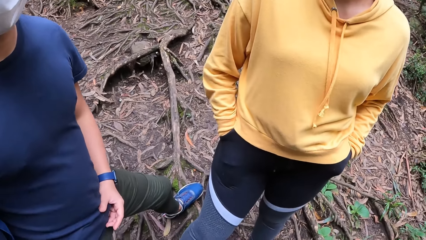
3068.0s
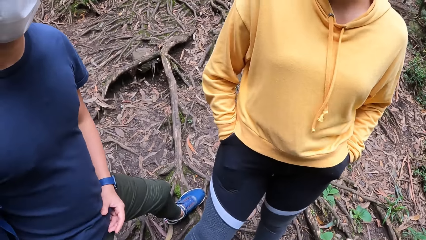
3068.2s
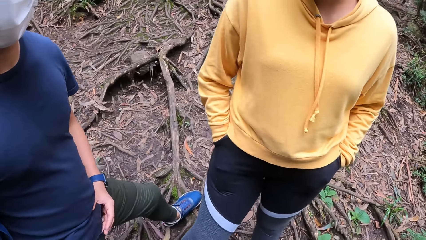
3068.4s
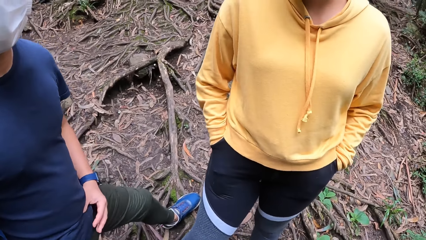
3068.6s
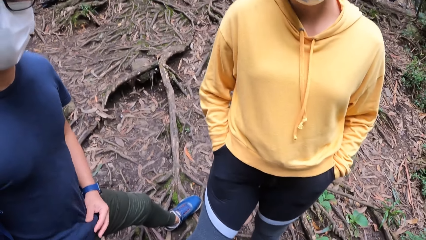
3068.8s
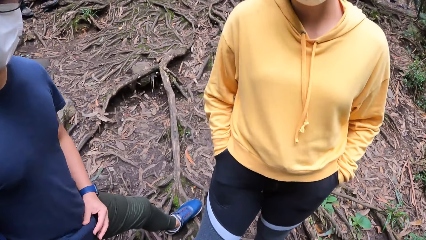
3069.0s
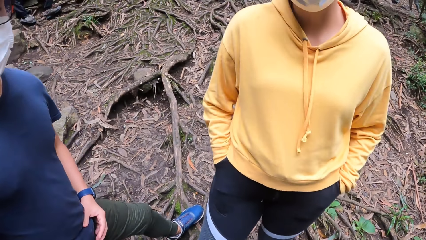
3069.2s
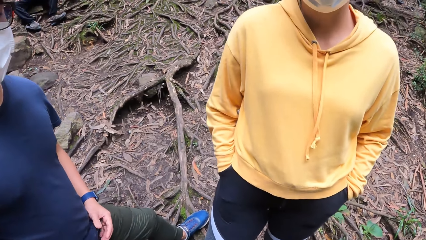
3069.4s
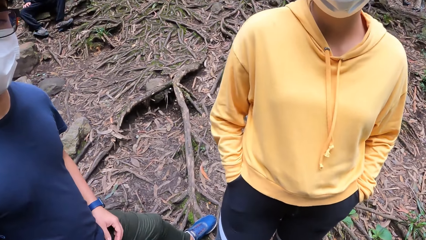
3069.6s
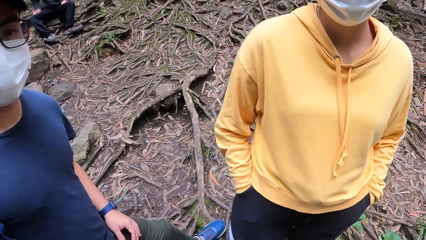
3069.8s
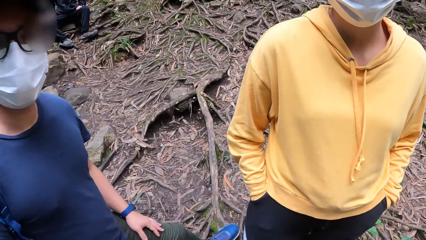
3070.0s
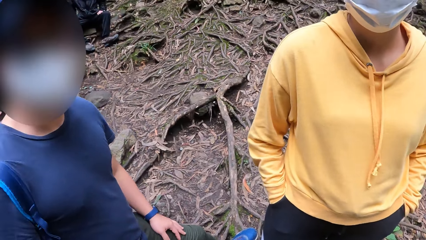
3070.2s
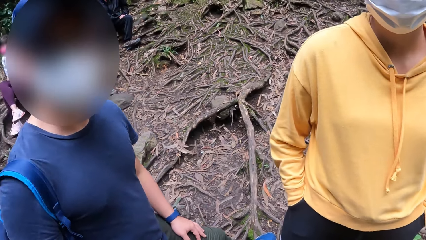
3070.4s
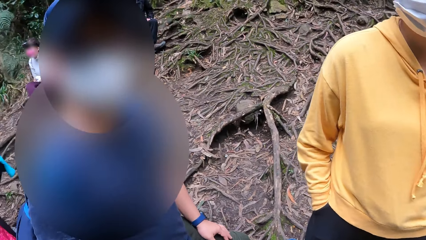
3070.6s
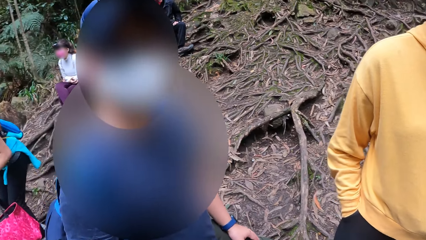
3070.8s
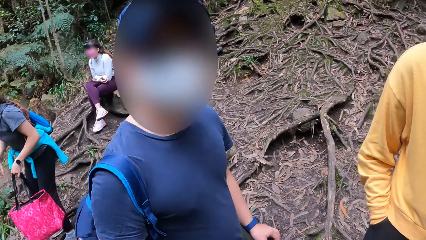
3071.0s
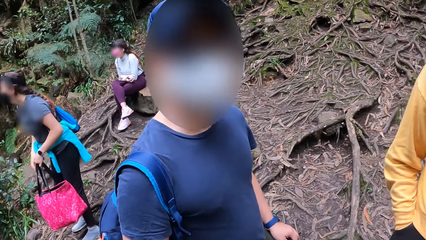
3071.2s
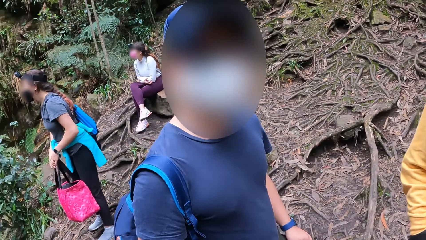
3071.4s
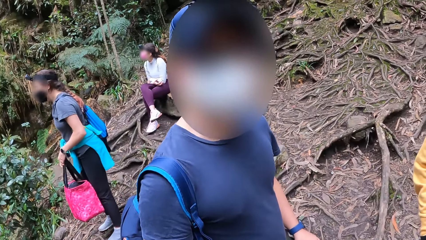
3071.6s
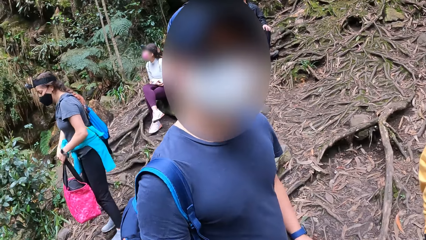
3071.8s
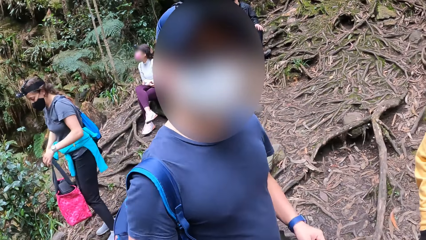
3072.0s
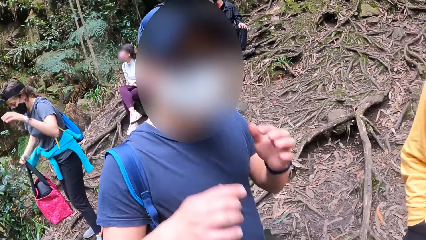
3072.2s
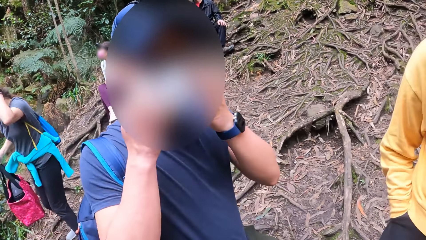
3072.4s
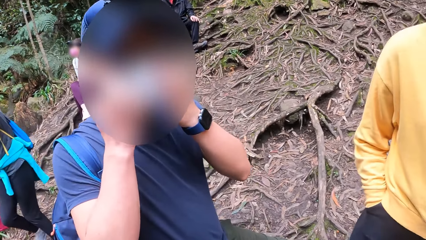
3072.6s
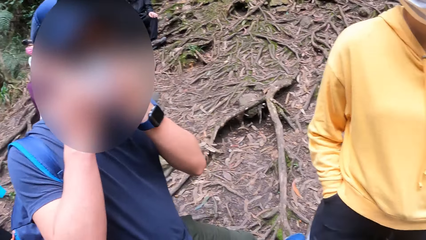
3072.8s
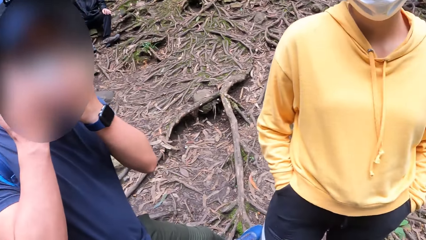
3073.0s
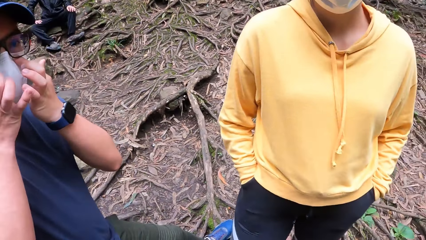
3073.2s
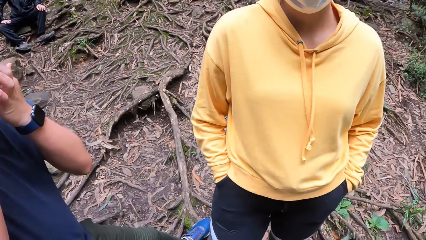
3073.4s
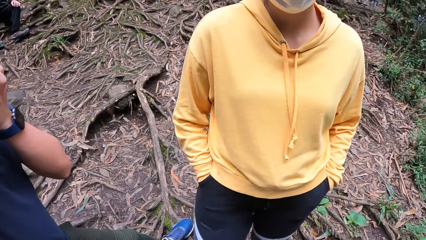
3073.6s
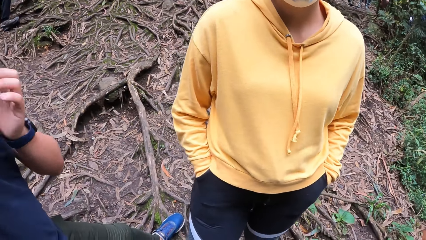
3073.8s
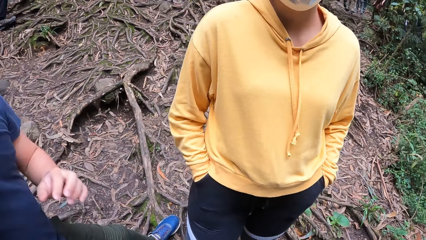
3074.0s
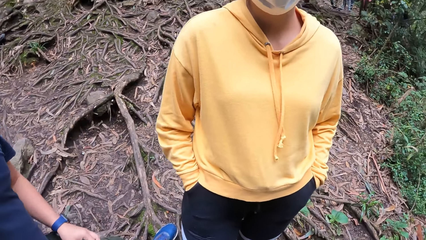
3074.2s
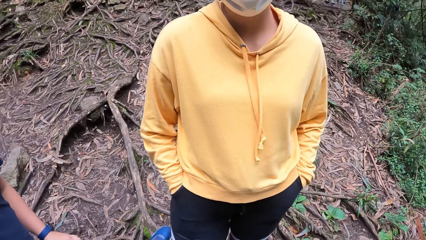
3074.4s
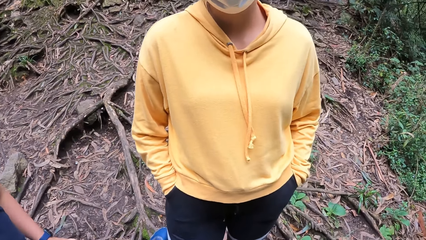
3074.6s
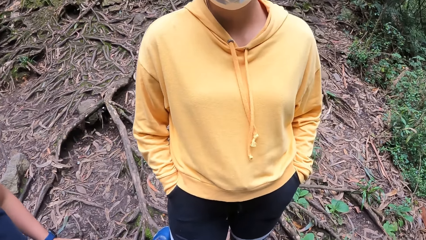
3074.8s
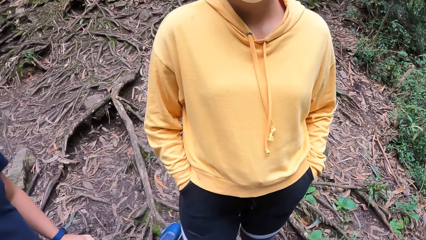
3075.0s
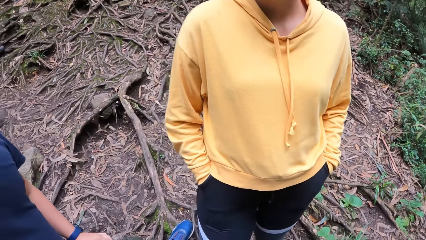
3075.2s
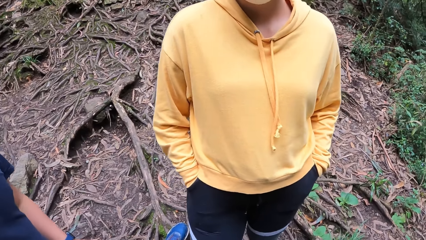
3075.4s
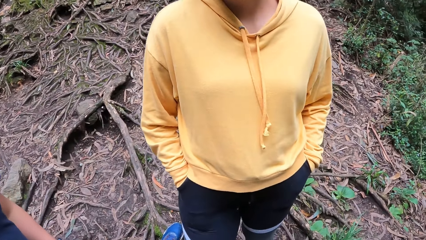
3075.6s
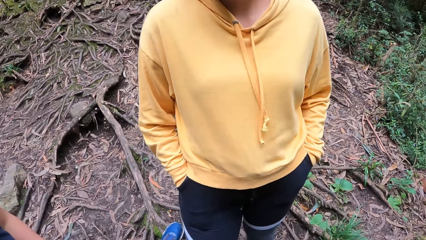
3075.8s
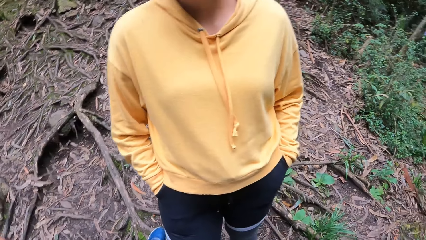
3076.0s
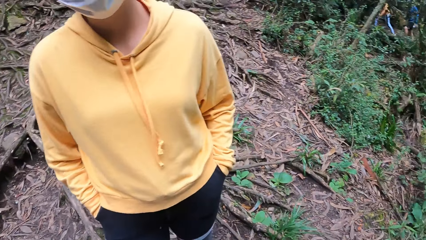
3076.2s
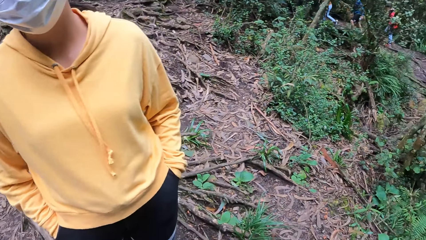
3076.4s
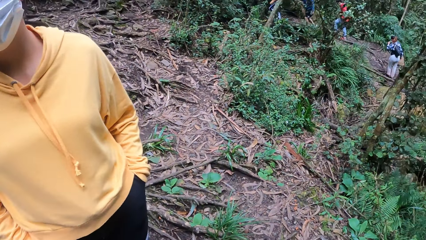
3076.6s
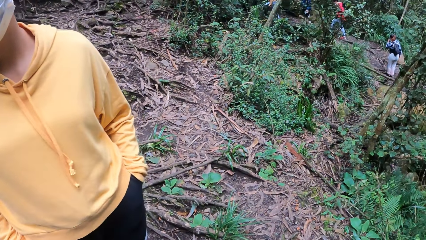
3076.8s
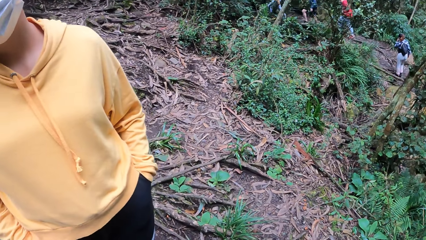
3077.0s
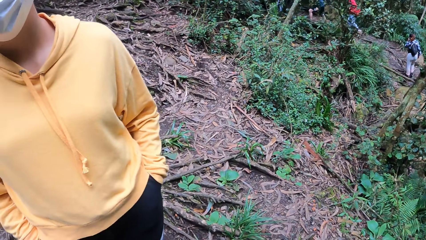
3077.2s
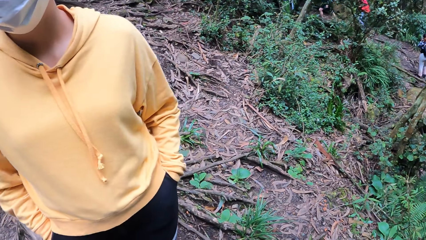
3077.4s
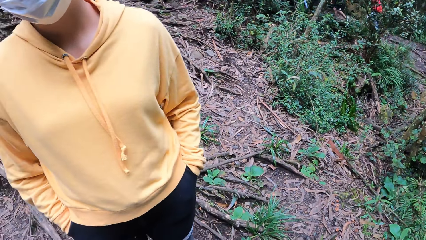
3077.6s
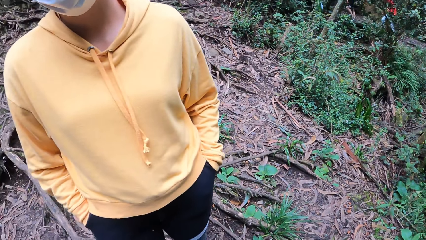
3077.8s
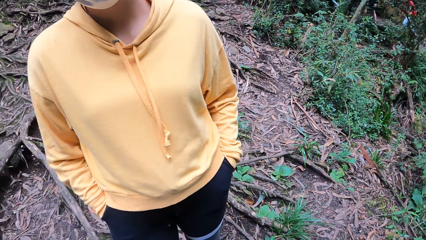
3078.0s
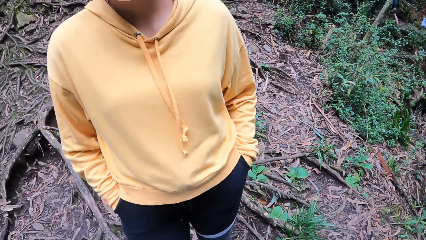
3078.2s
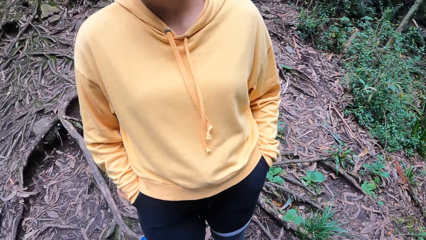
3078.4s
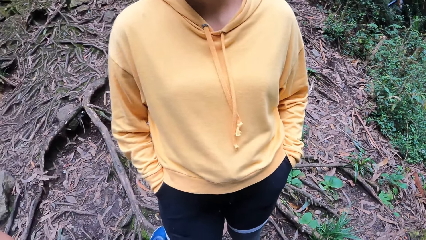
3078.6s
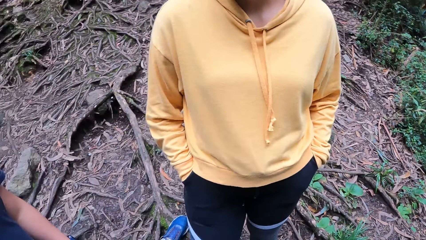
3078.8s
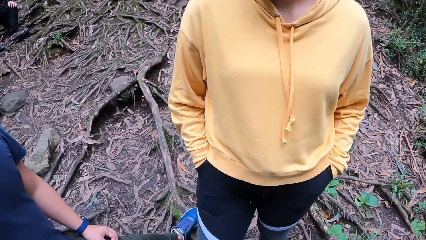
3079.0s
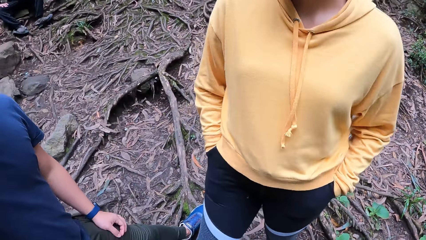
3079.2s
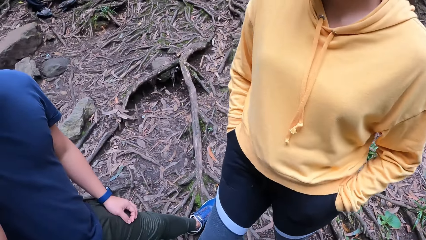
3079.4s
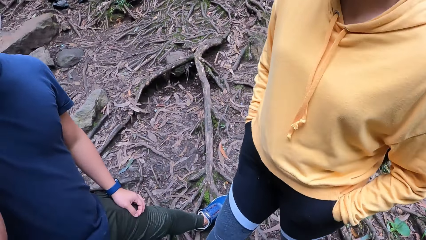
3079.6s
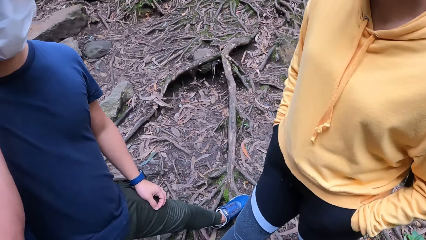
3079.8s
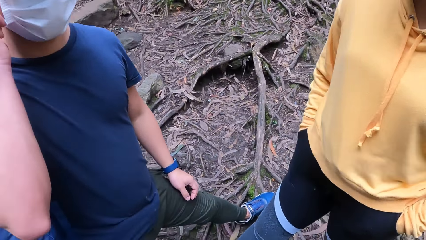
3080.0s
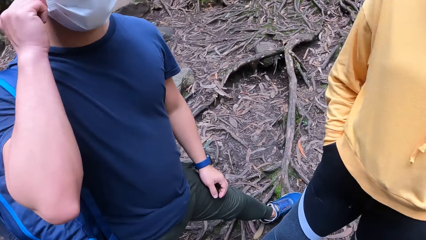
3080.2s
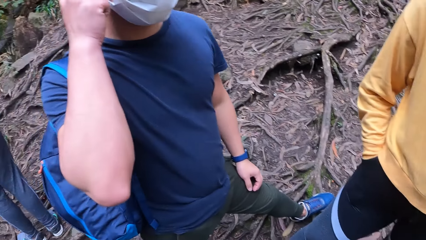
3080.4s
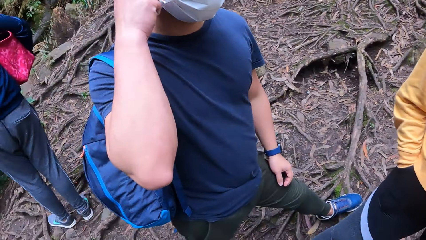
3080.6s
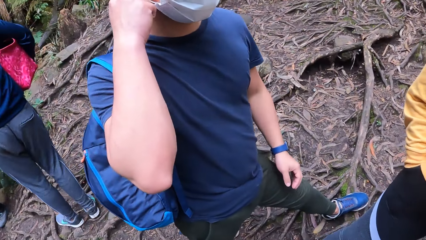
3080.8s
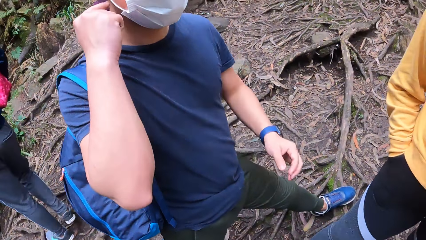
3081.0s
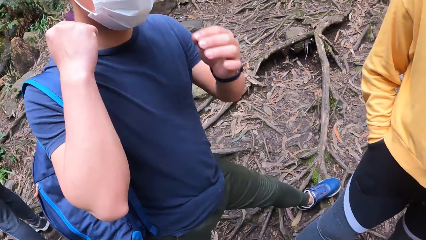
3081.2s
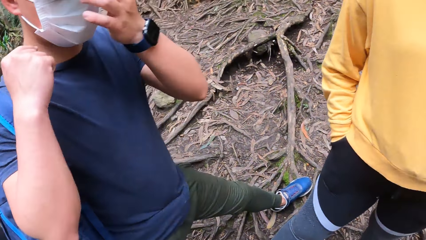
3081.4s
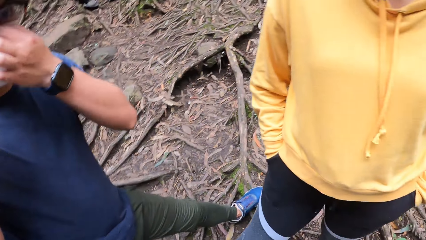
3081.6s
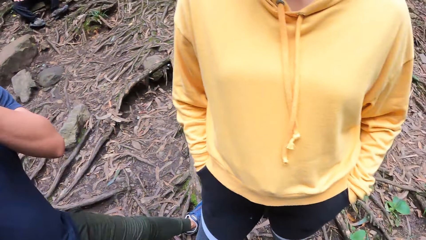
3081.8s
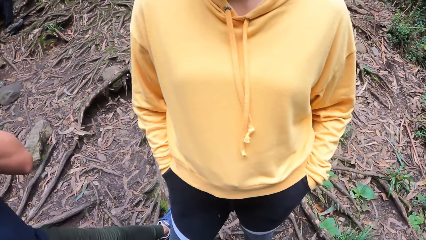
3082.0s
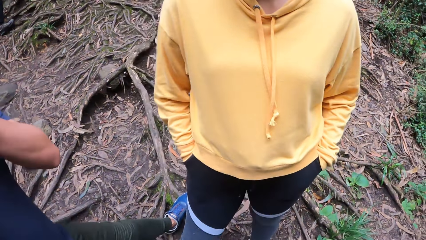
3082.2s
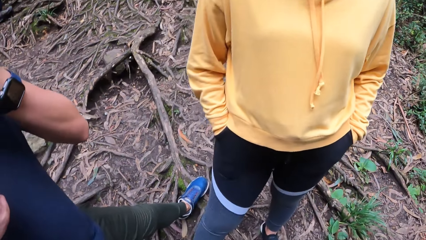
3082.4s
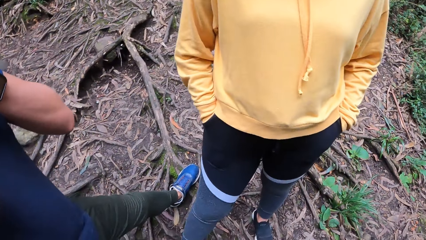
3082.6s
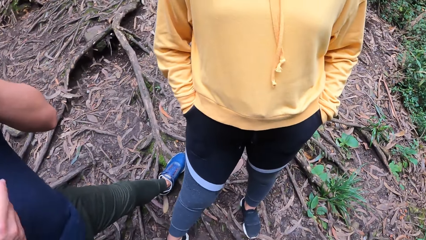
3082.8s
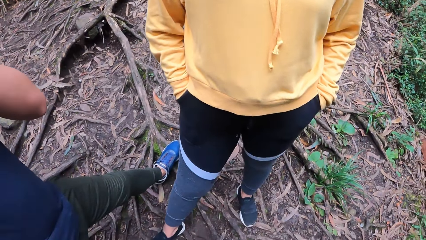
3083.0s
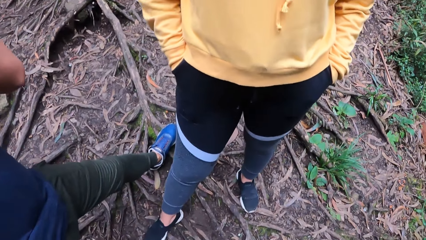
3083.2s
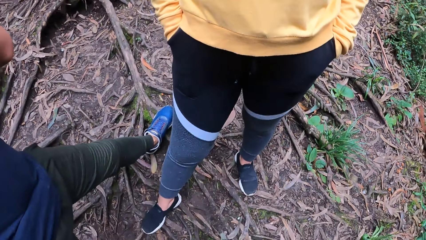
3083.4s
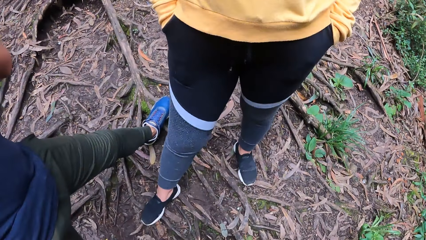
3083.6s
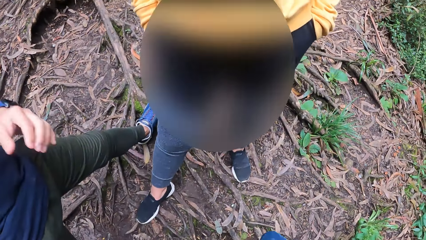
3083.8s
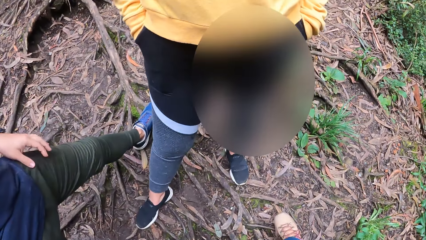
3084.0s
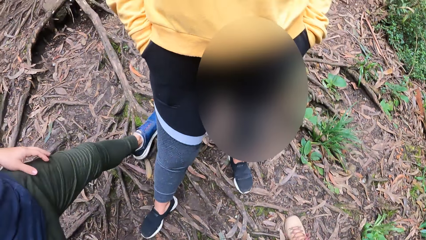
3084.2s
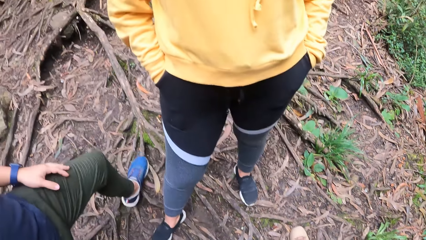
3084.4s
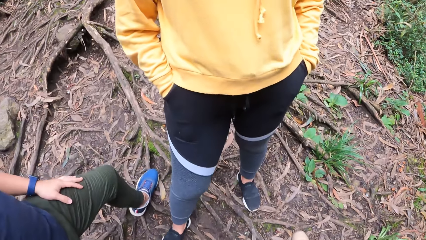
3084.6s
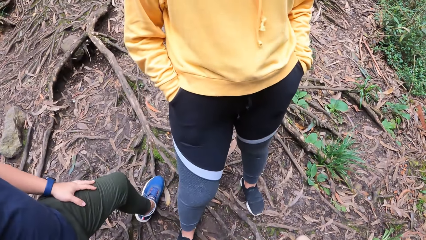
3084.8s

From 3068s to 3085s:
The camera wearer stares around. A person walks around. A man fits the nose mask on his face with his hands. The man holds the mask with both hands. The man drops his hand. The camera wearer stares around. Two other persons walk around from a distance. The camera wearer looks around. Another person turns back. The man holds the mask and adjusts the mask.
